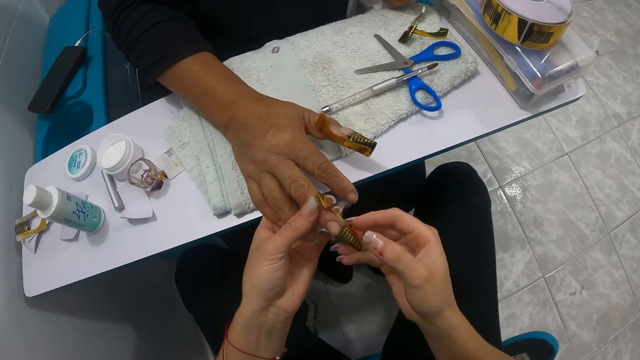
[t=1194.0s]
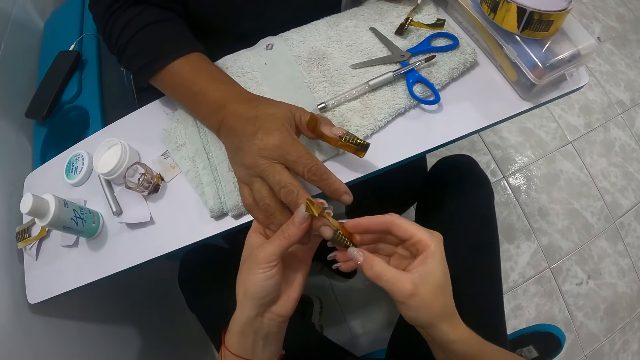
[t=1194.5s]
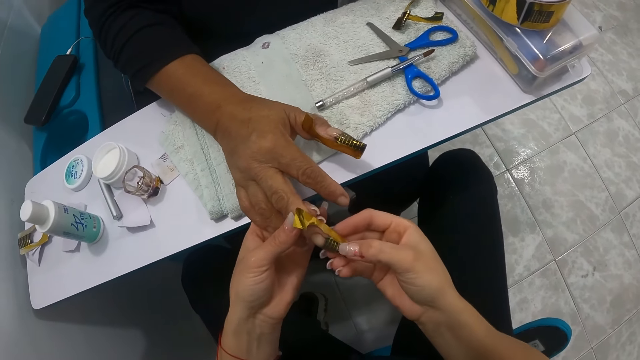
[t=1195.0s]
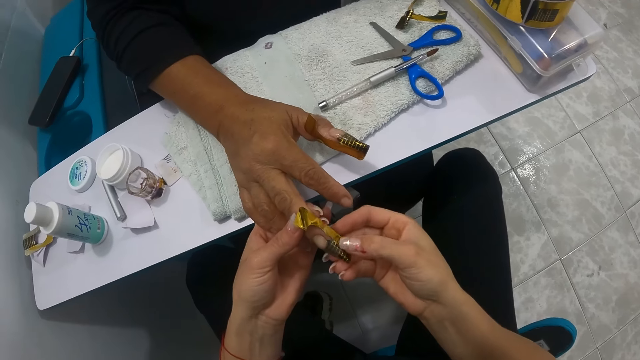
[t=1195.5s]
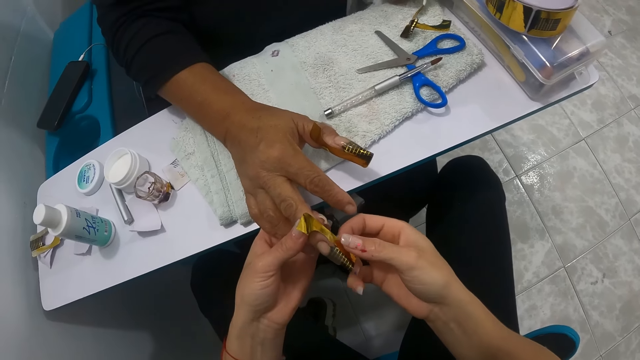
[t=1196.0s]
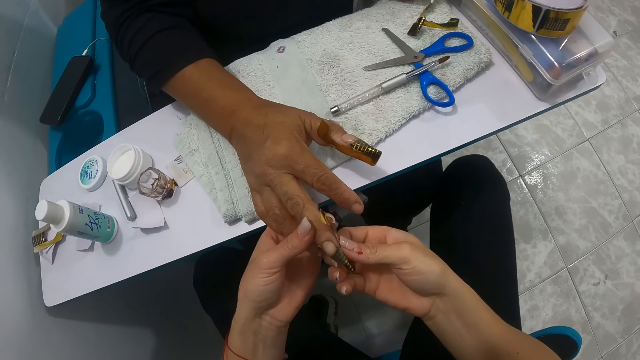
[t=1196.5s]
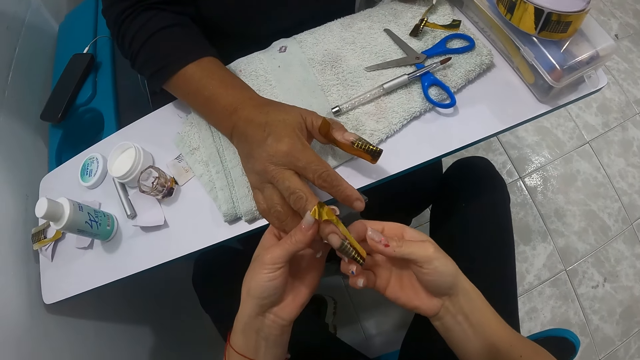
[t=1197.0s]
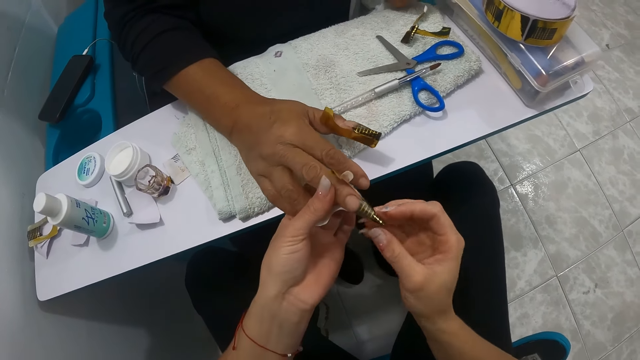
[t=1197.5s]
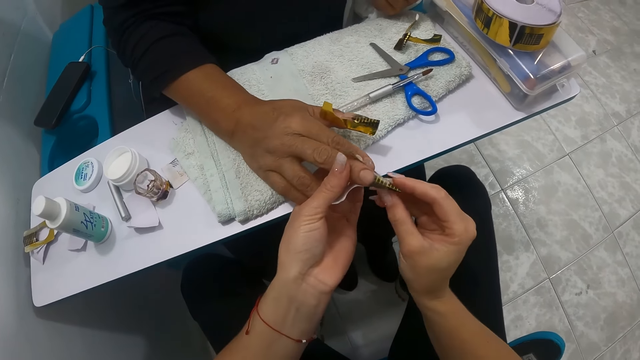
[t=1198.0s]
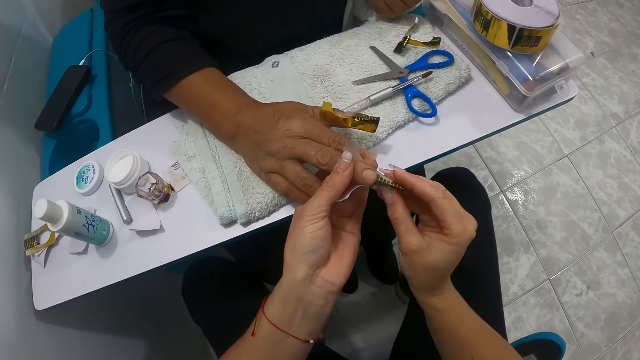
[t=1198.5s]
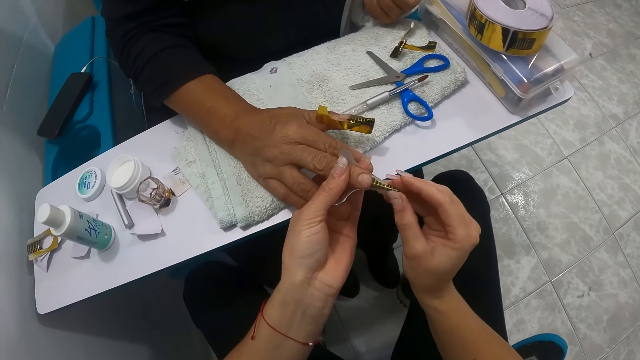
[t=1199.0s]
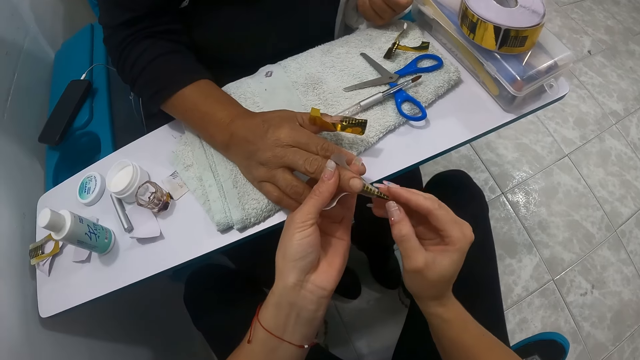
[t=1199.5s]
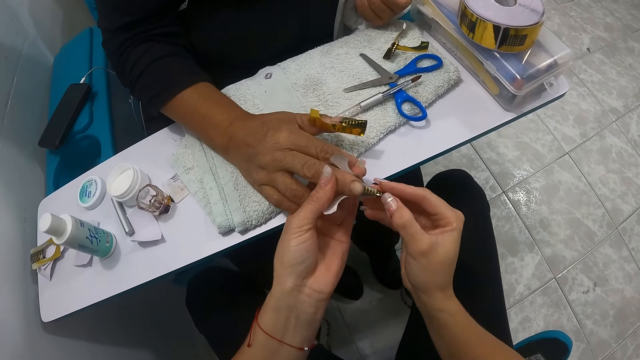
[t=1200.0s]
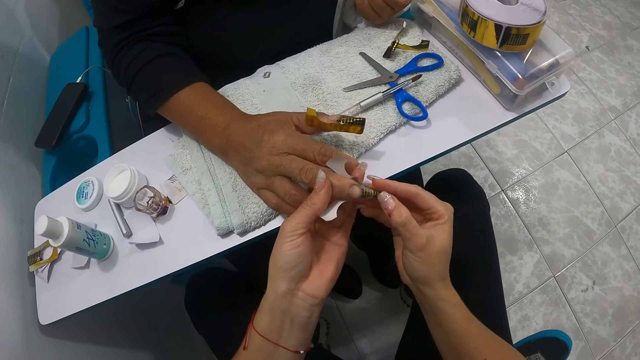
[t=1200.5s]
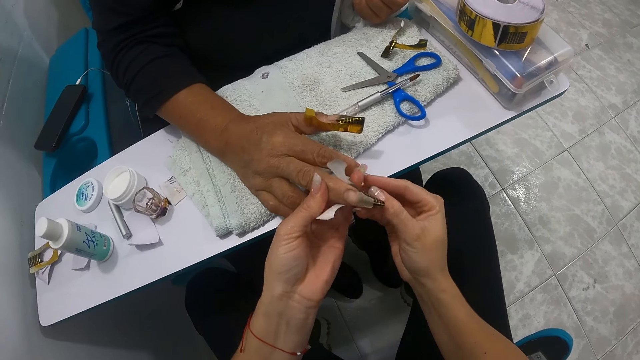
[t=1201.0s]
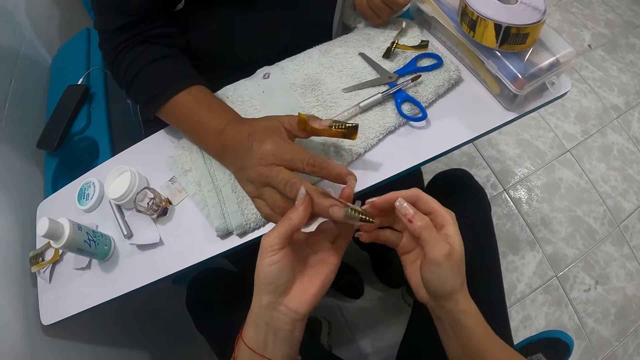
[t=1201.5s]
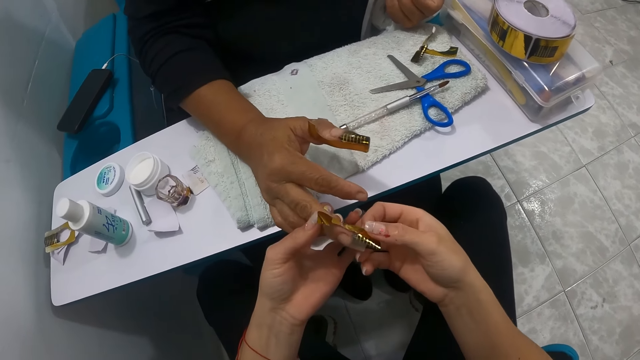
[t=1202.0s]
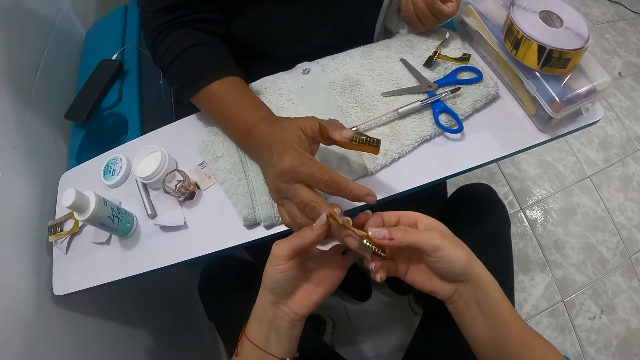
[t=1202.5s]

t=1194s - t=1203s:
The camera wearer holds the nail. They bend the nail.

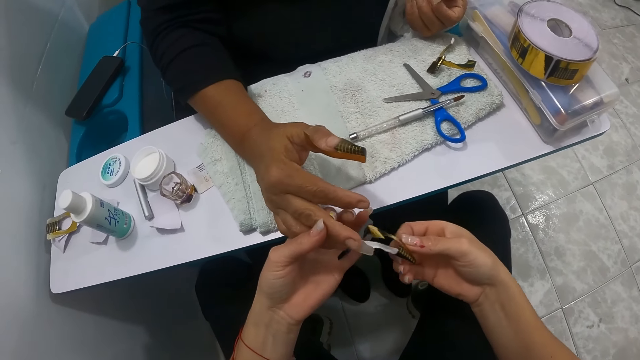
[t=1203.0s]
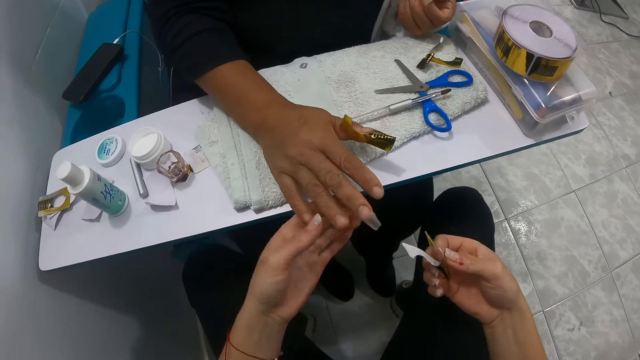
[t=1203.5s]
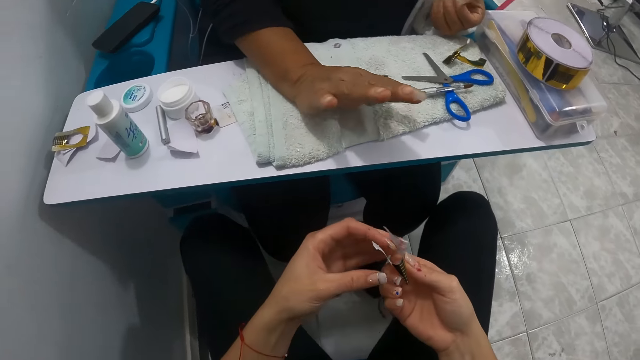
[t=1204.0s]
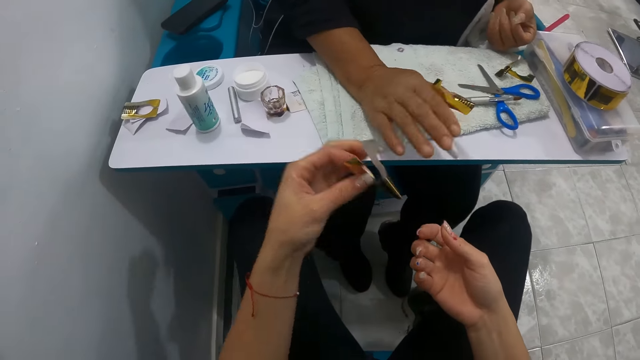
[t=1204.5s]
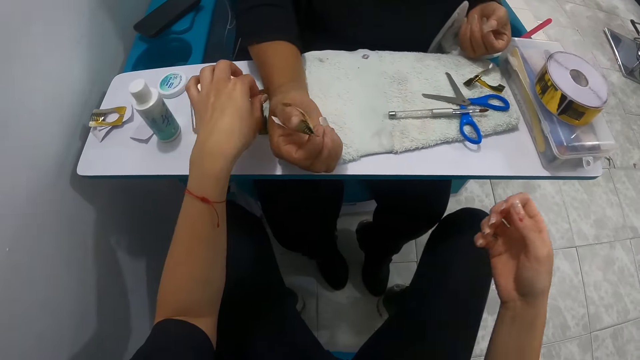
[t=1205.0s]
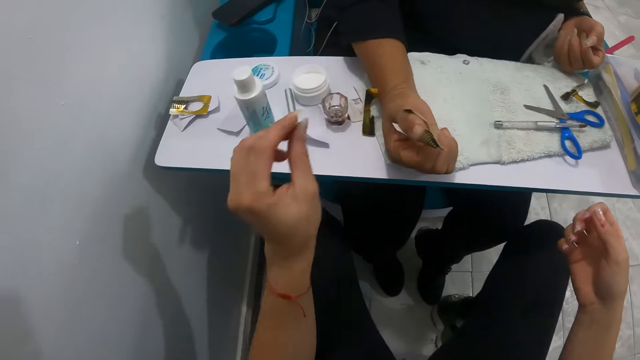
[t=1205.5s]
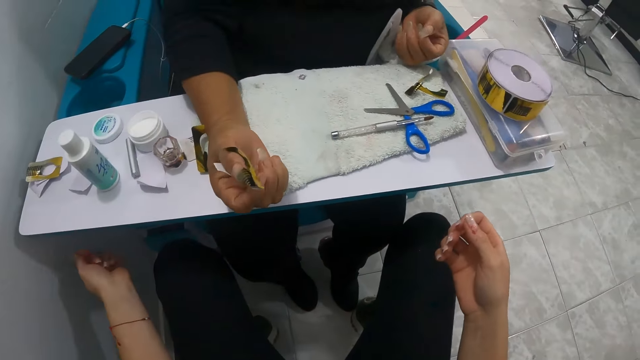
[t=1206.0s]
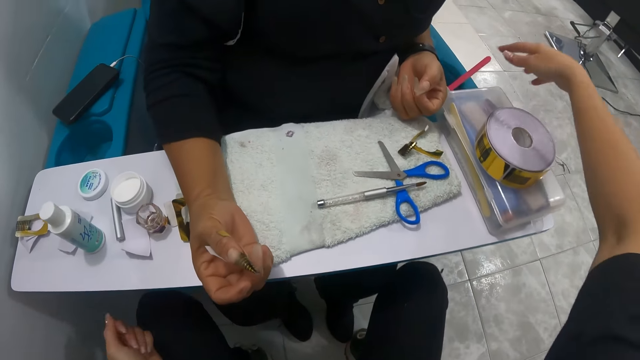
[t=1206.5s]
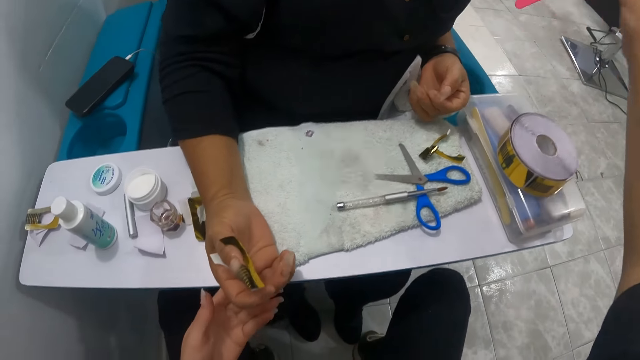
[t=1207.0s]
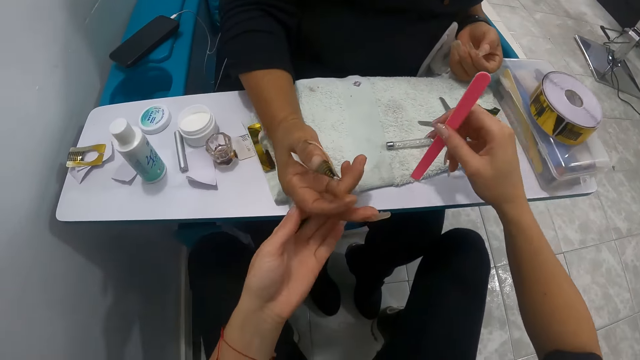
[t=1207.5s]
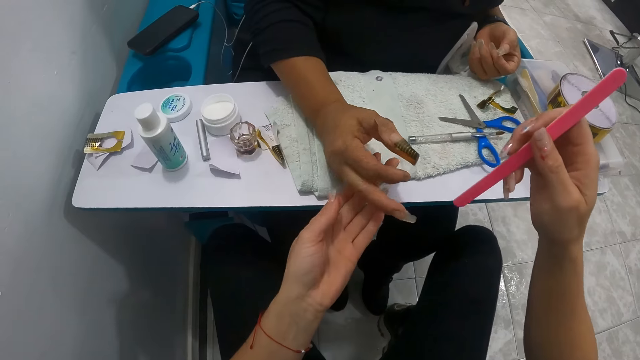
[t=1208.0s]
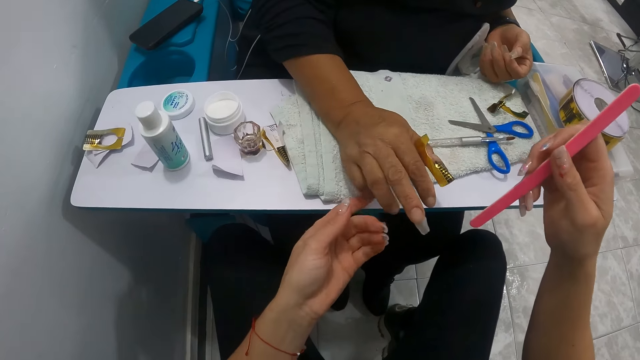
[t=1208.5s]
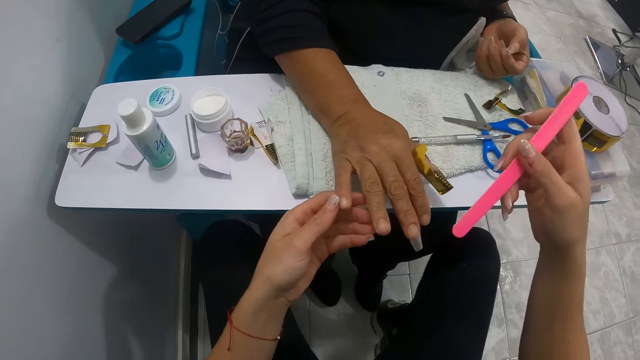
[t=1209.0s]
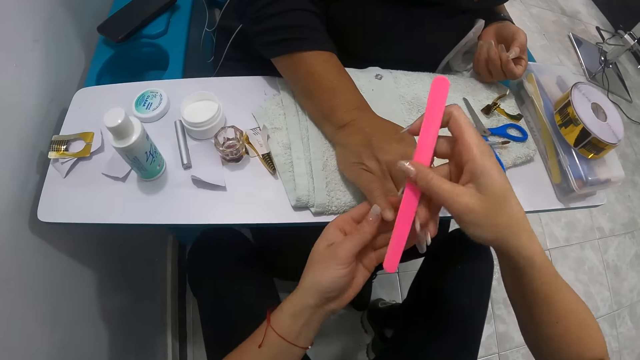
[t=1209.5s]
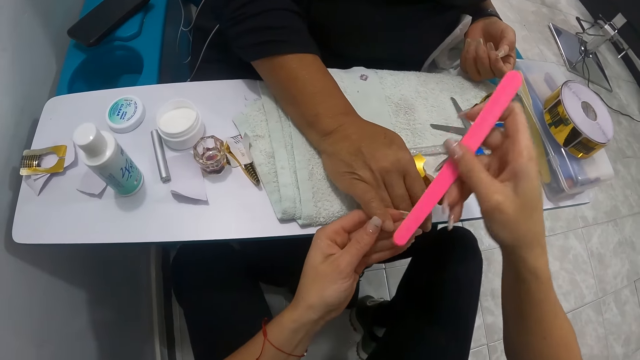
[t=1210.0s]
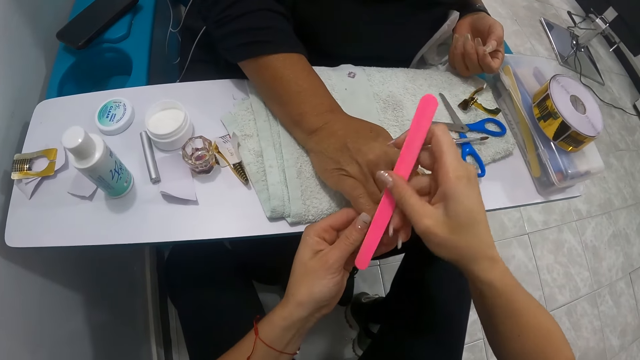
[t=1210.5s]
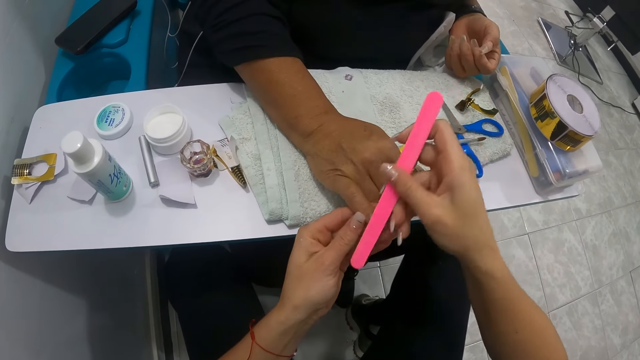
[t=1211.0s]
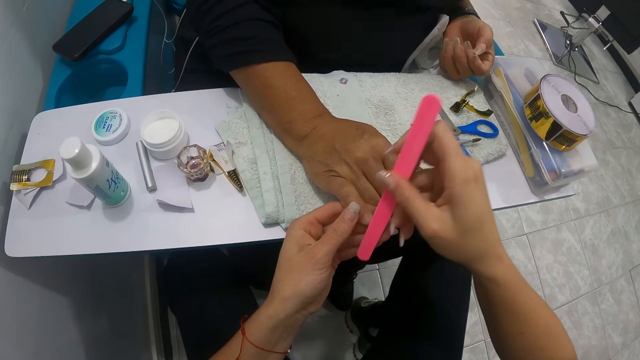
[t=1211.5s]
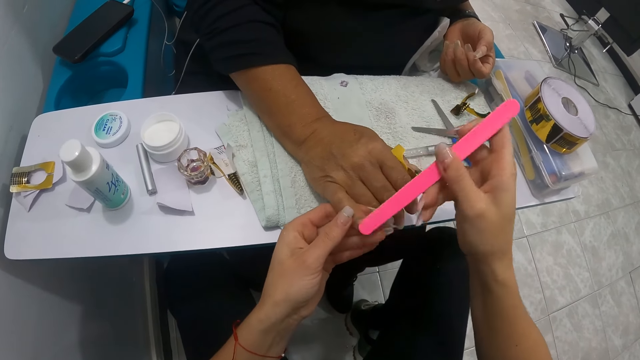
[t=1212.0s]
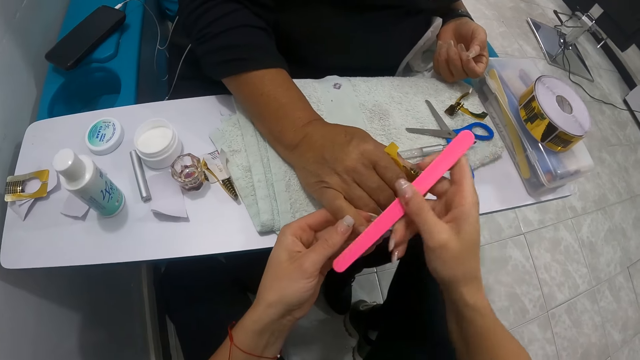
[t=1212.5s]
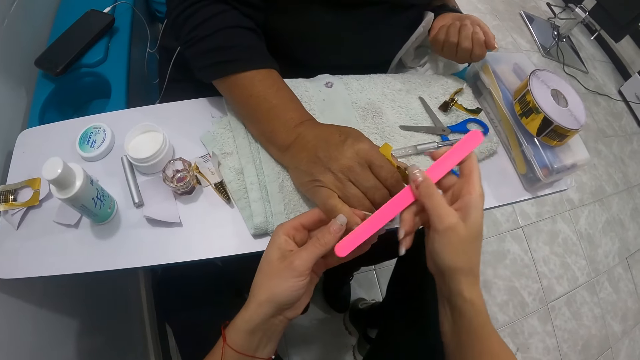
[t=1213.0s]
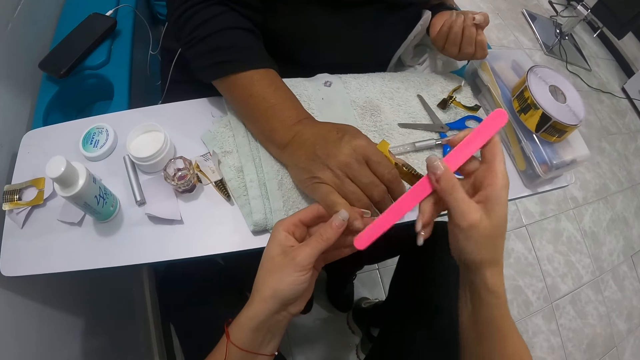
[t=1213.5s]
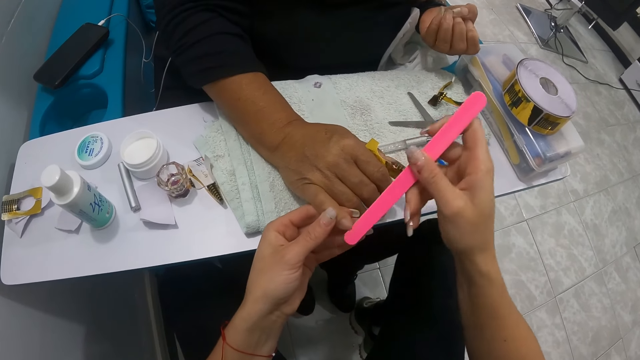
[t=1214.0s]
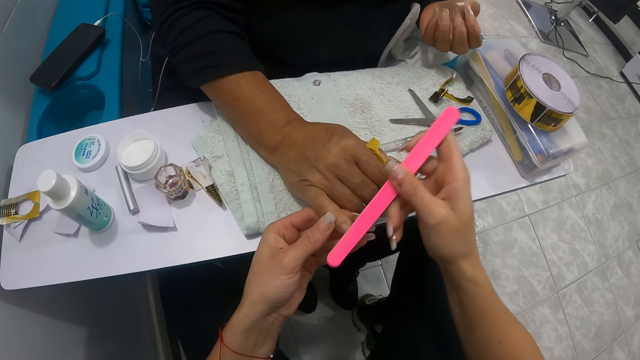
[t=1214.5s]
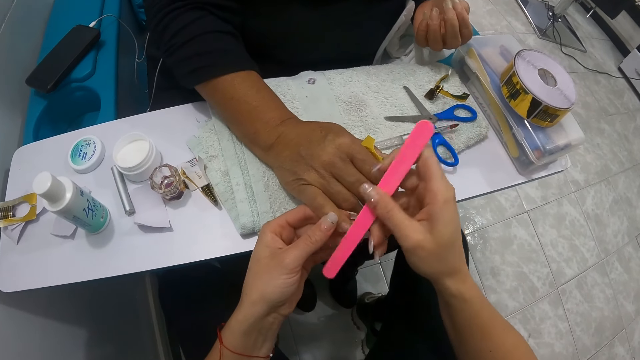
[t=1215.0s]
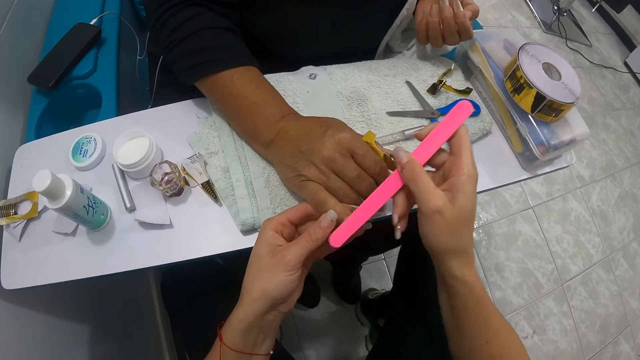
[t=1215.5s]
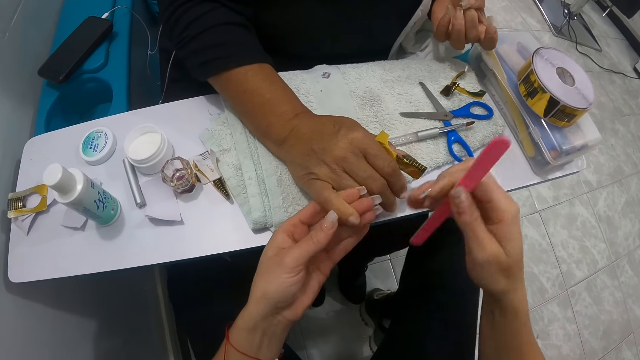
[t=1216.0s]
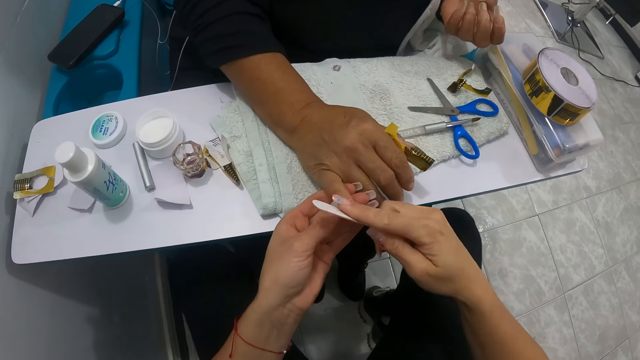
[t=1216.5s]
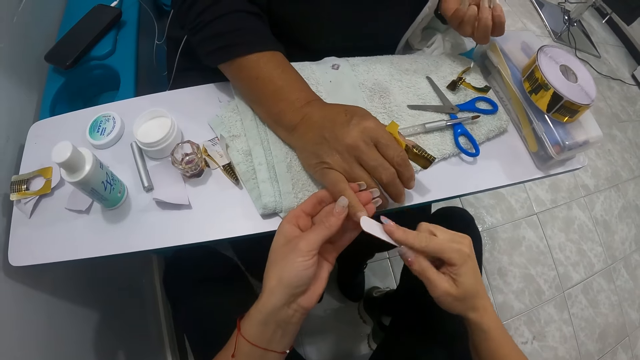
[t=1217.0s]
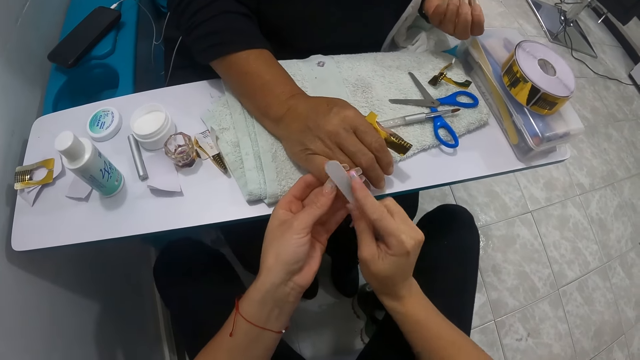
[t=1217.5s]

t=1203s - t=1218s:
The camera wearer removes the paper from the nail. A woman looks at her nails. The camera wearer drops the nail cover on the table with her left hand. She places the paper on the table. She picks up a nail file from a chair with her right hand. She holds the woman's right hand with her left hand. She files the woman's right fingernails with the file in her right hand. She files the woman's nails again. The woman looks at her nails.
